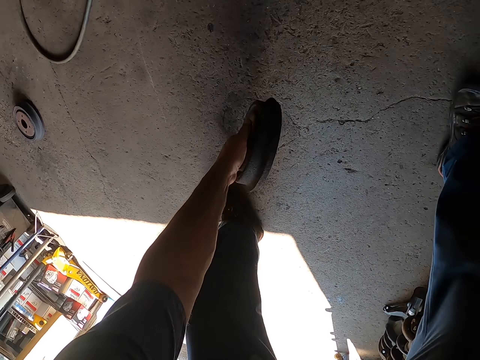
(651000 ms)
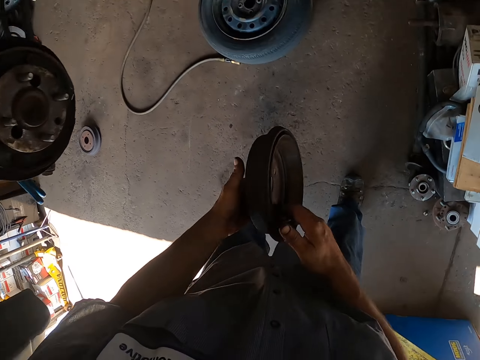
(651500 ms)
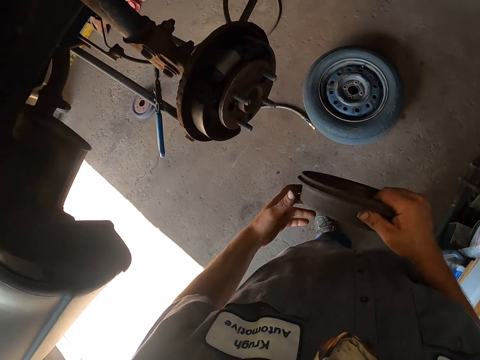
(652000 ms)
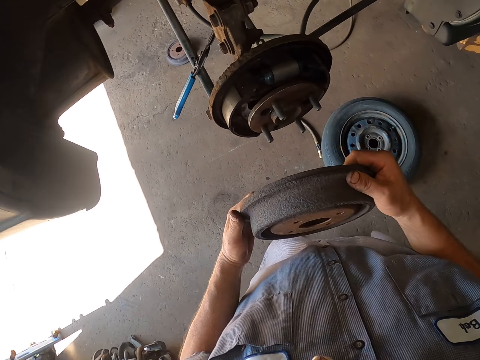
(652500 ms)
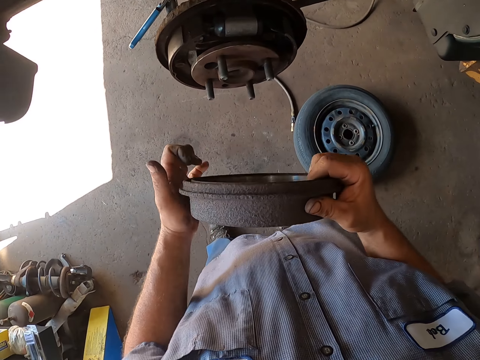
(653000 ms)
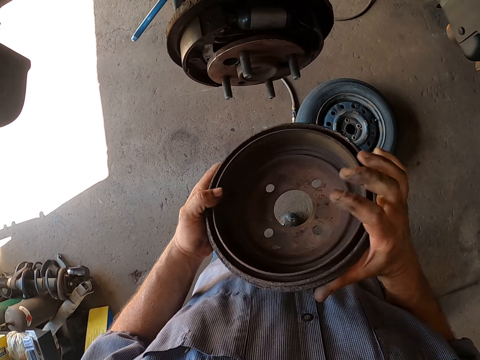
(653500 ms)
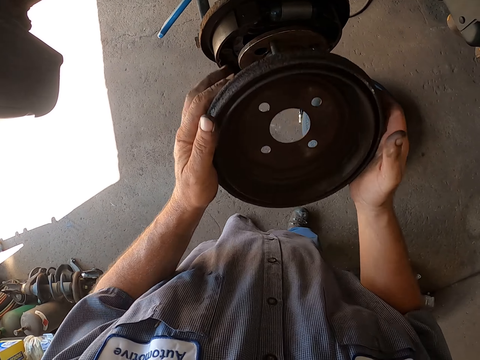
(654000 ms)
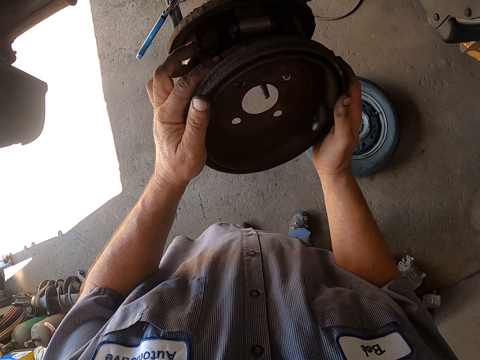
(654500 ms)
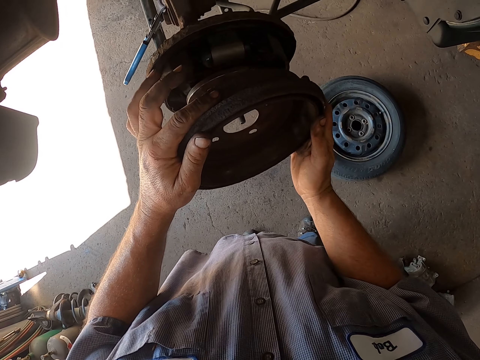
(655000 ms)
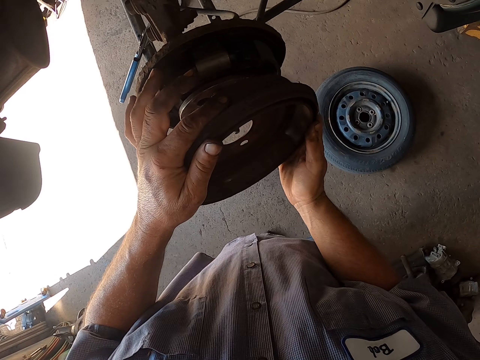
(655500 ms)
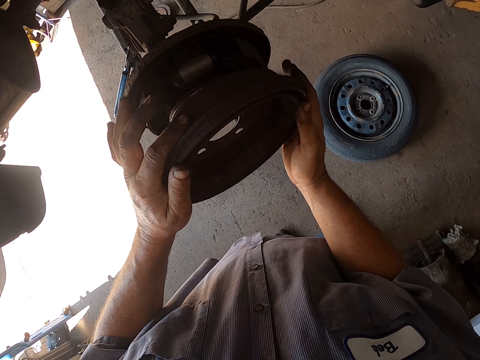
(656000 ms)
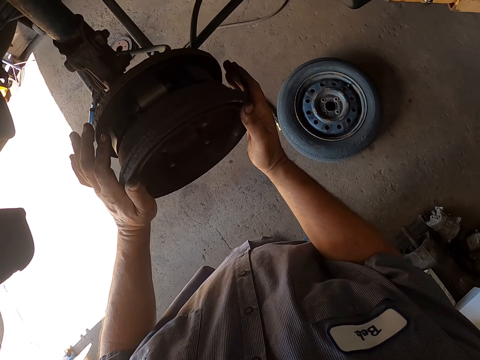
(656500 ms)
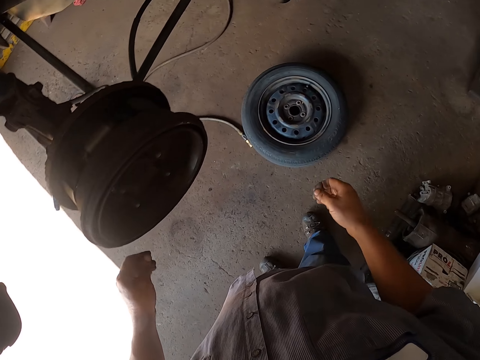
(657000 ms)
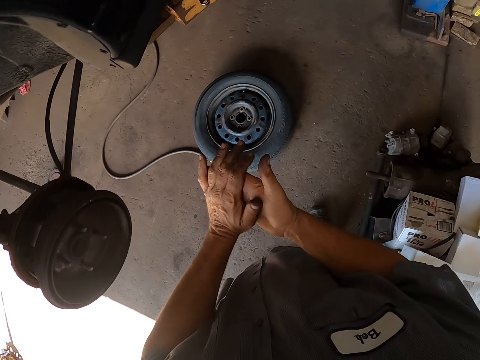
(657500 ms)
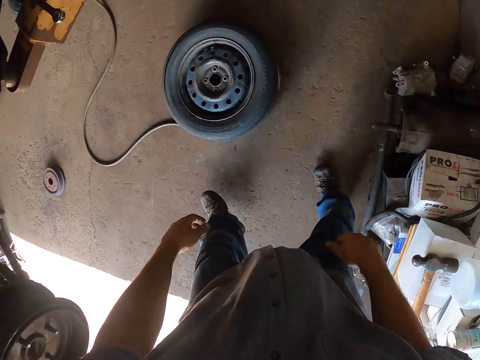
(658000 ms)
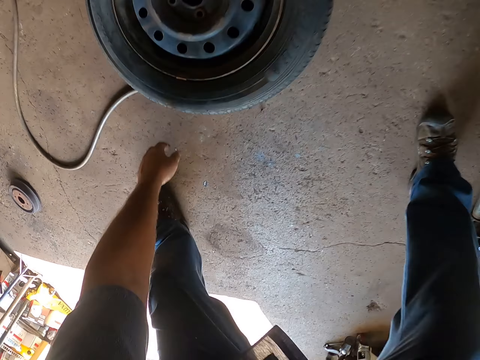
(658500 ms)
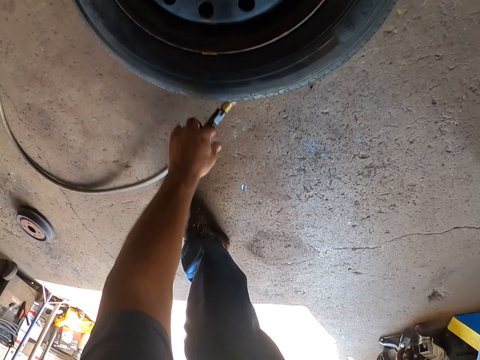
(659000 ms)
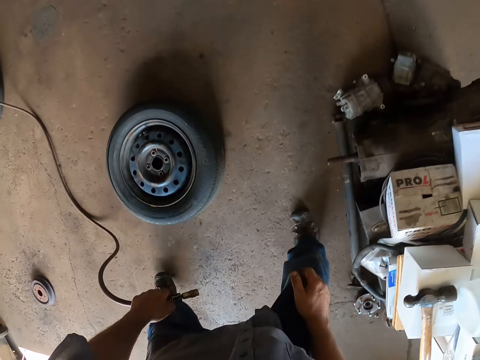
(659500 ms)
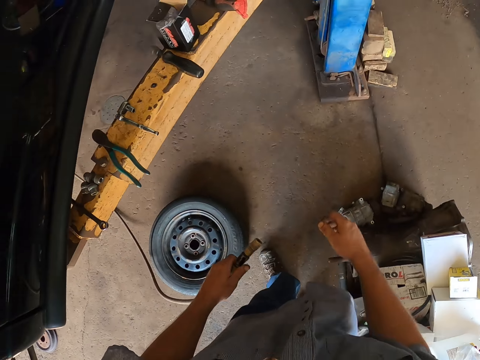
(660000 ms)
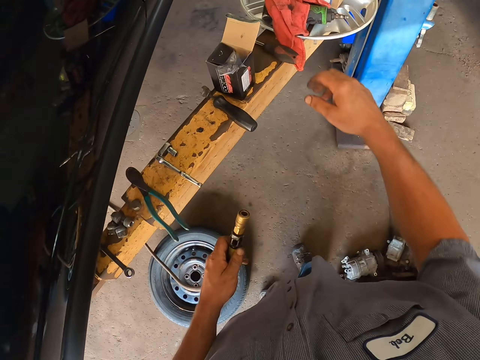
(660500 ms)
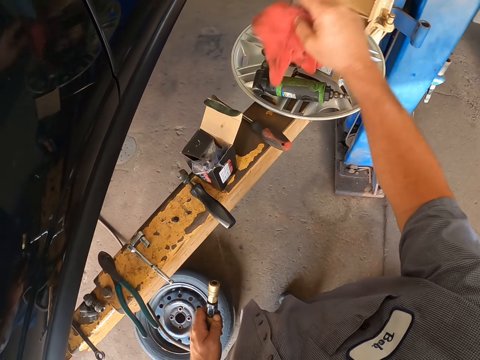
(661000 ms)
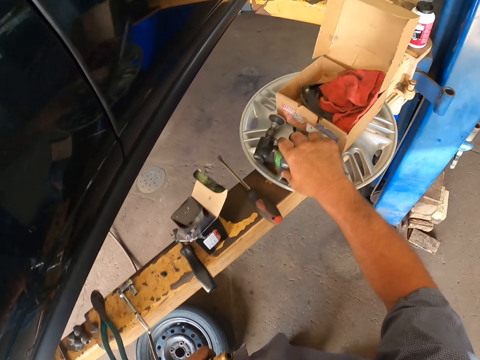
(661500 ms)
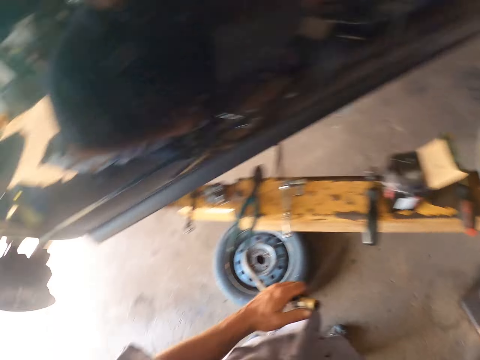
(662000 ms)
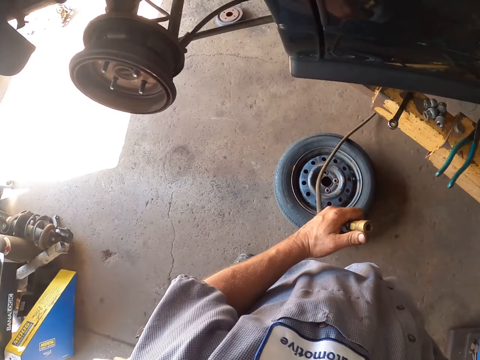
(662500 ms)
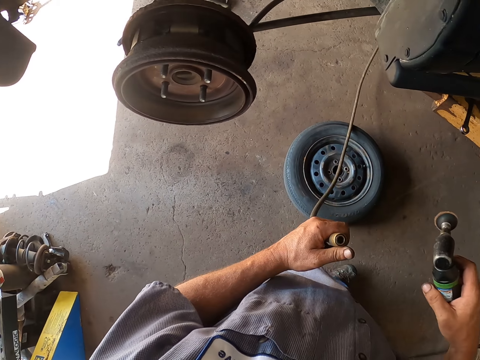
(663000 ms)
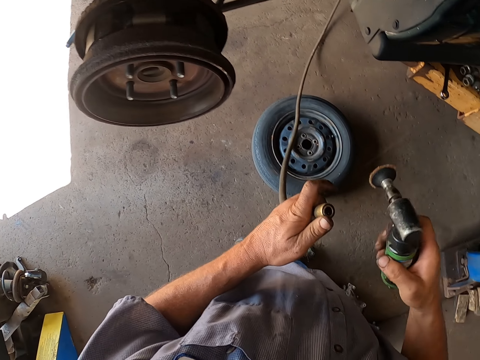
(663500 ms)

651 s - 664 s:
The camera wearer picks up a wheel hub cover. They stand up. They fix the rear wheel hub. They put the cover on the wheel hub. They wipe their hands. They bend down, pick up a pipe, and stand up. They move a hand towel. They pick up the rust remover machine.

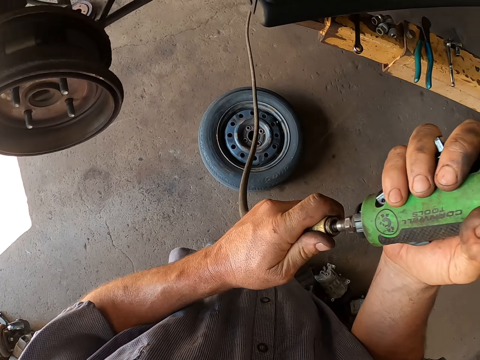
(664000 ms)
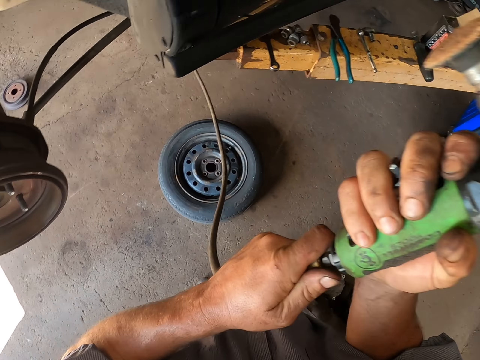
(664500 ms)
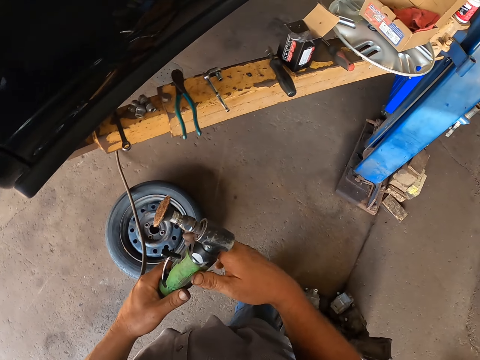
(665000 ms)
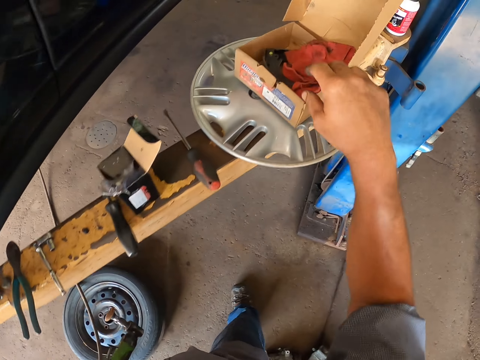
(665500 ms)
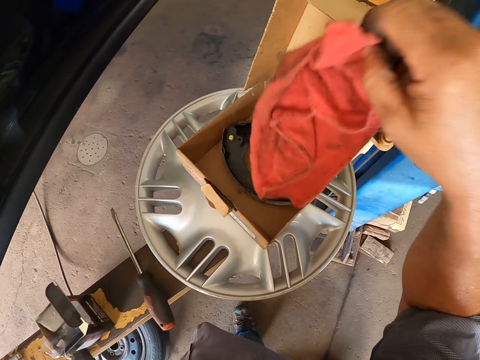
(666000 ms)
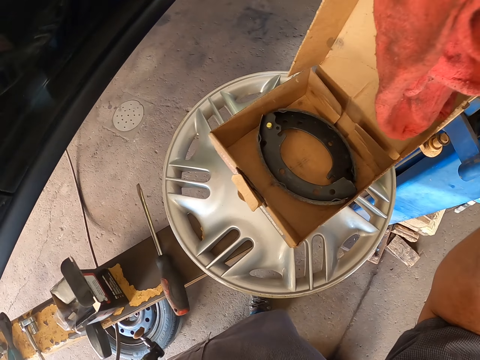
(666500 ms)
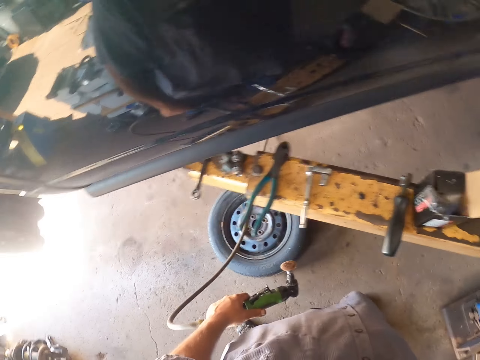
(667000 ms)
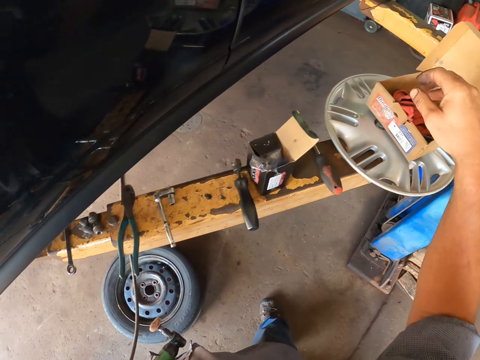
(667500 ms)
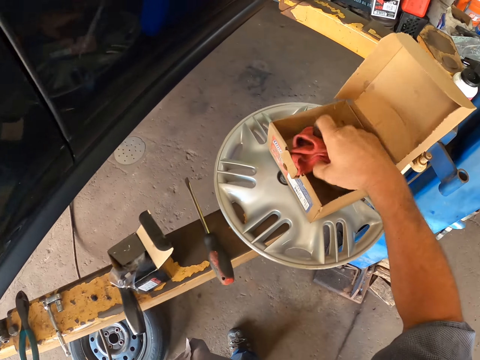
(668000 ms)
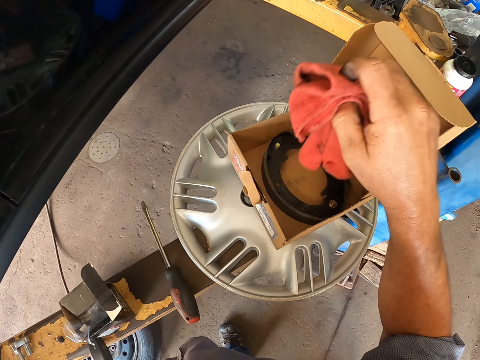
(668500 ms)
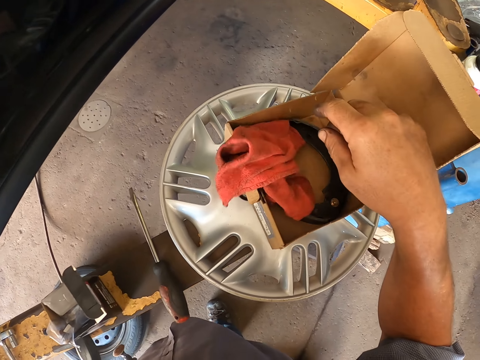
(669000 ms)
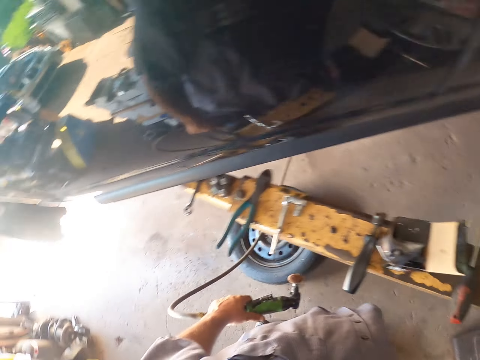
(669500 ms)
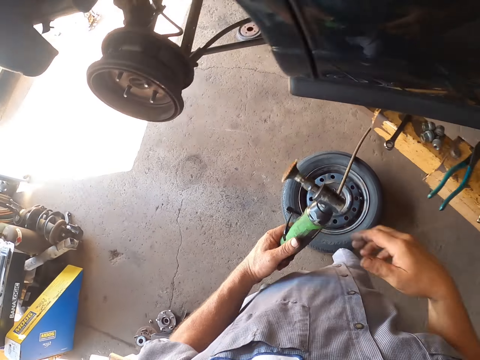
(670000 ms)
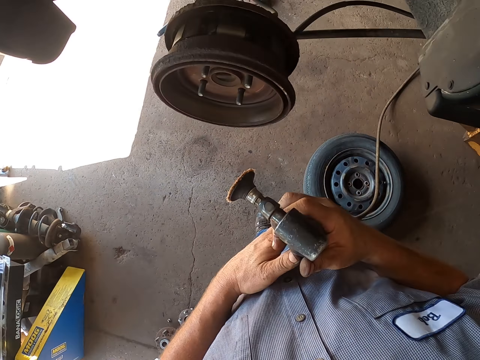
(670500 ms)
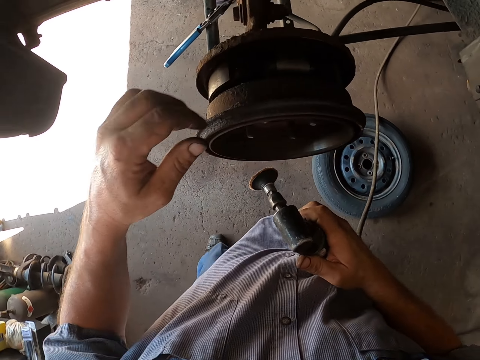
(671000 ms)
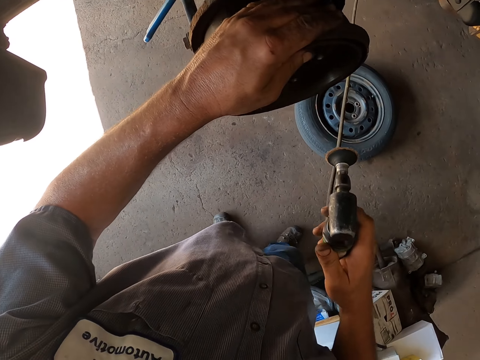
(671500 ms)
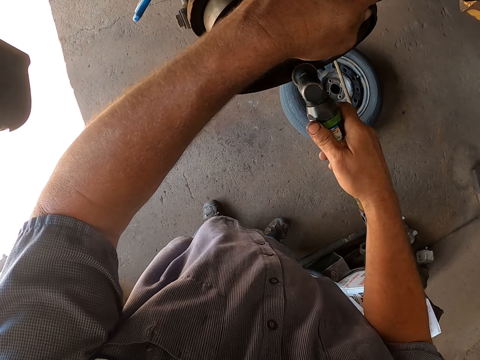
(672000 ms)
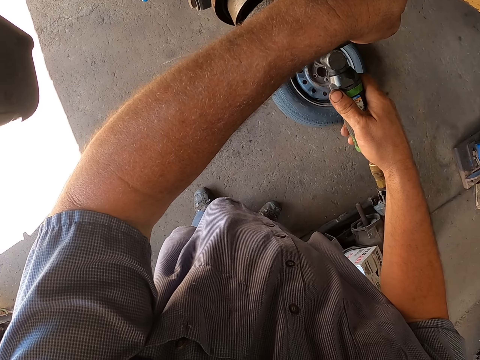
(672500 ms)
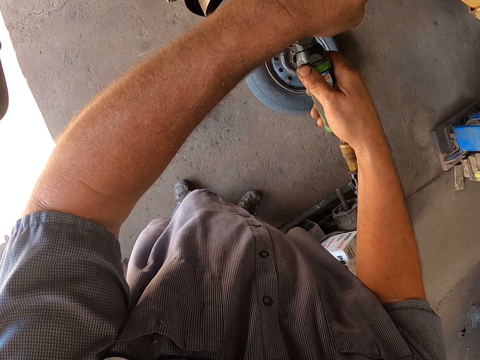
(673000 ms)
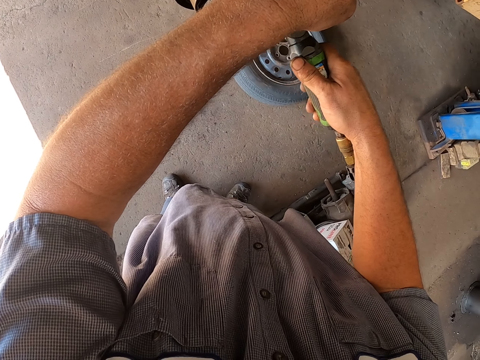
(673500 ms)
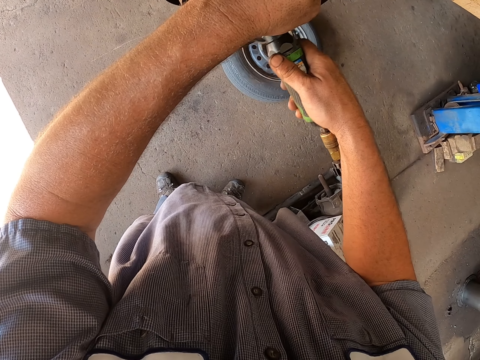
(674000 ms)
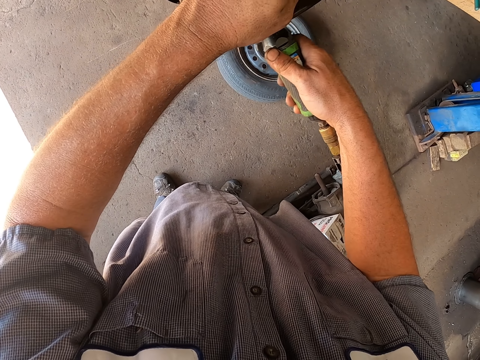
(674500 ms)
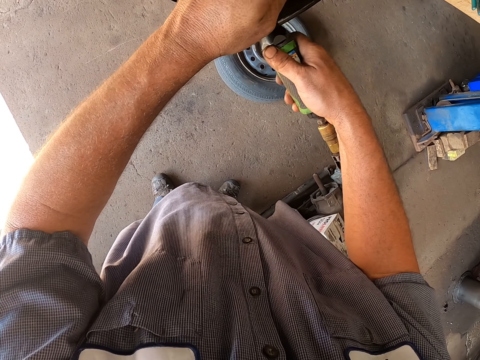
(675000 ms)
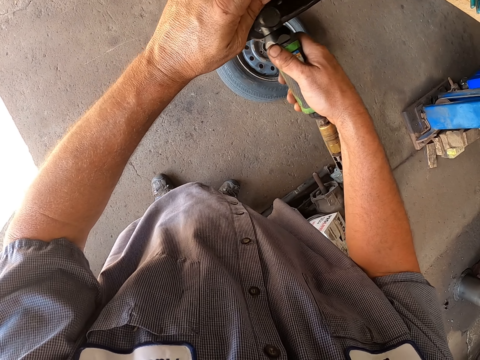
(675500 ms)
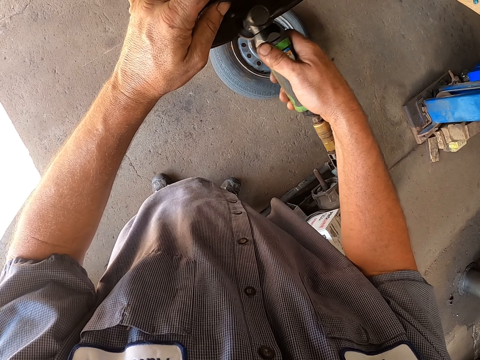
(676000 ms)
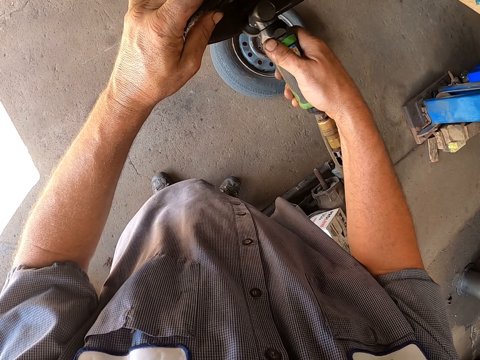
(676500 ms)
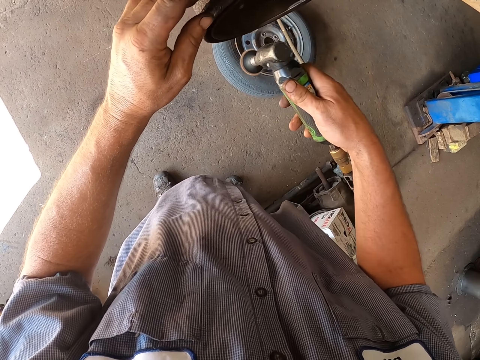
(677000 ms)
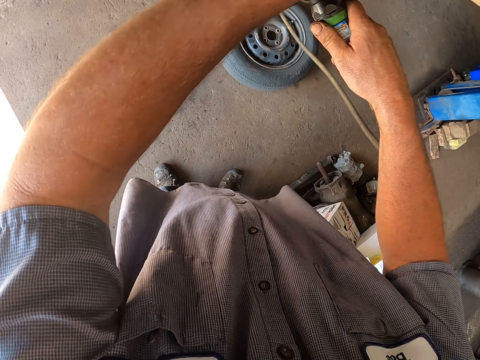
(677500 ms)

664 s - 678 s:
The camera wearer fixes the pipe in the dust blower. They lift the hand towel. They drop the hand towel. They look around the garage. They lift the hand towel. They drop the hand towel. They look around the garage. They hold the wheel hub. They blow dust on the wheel hub.
